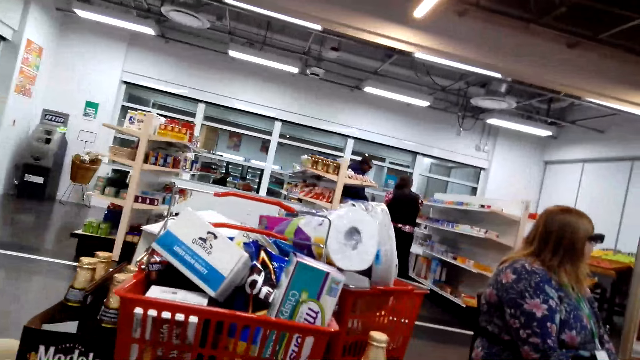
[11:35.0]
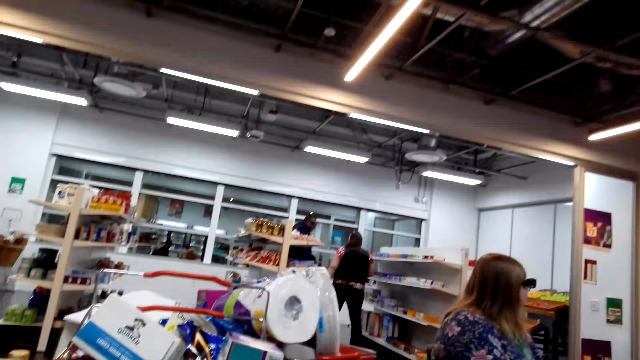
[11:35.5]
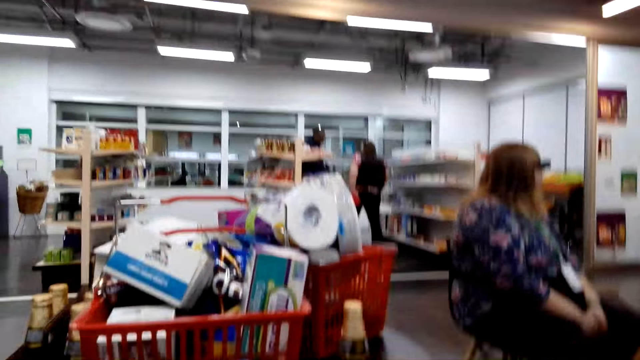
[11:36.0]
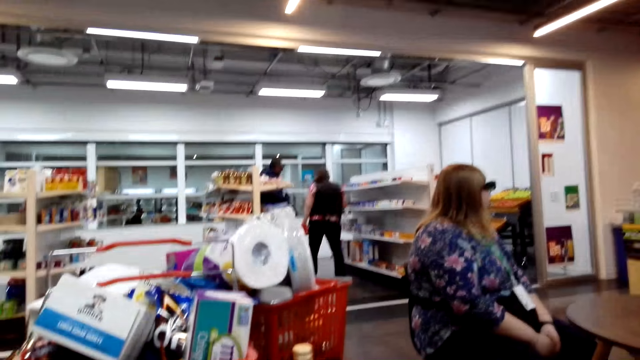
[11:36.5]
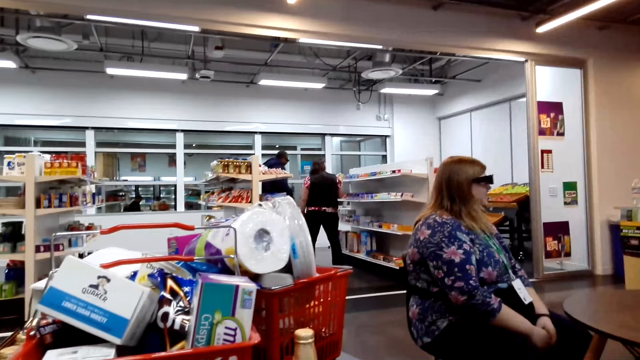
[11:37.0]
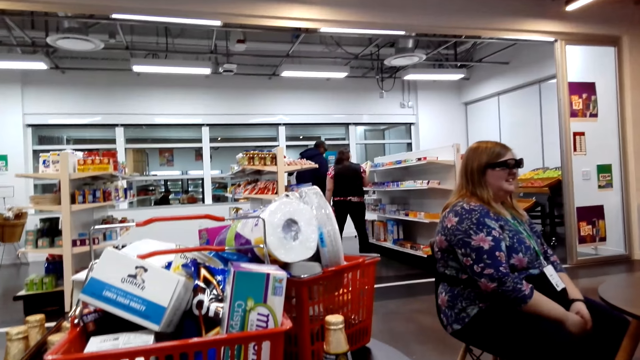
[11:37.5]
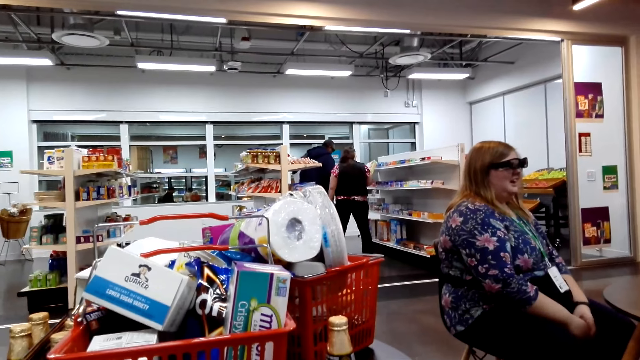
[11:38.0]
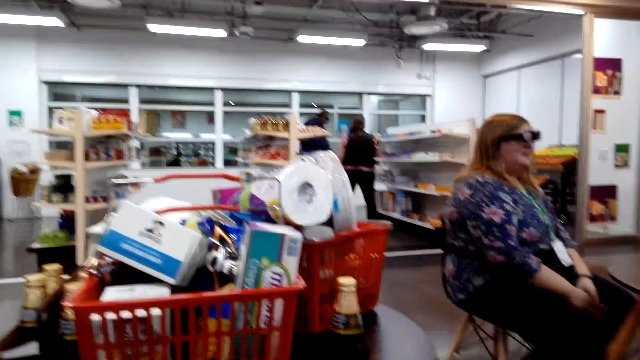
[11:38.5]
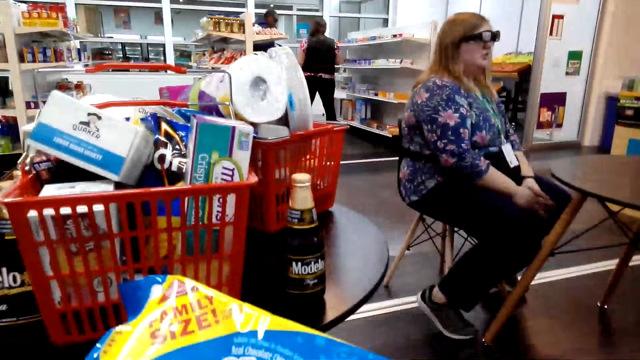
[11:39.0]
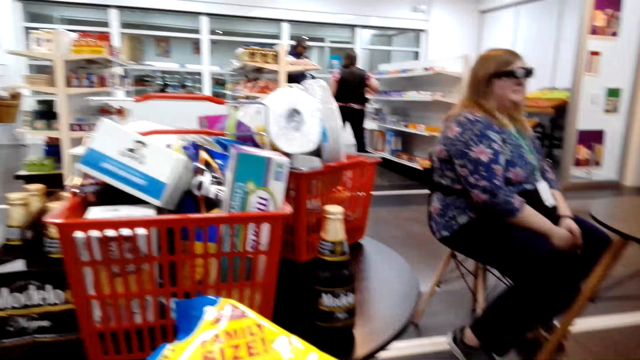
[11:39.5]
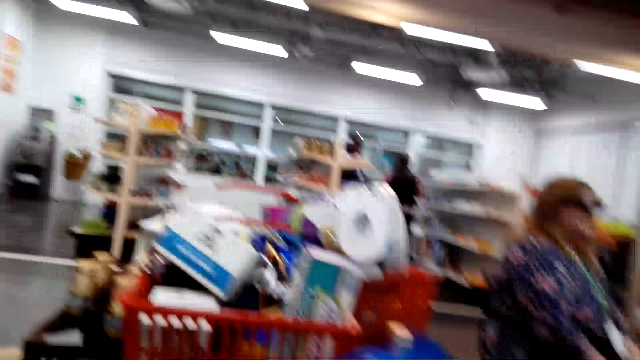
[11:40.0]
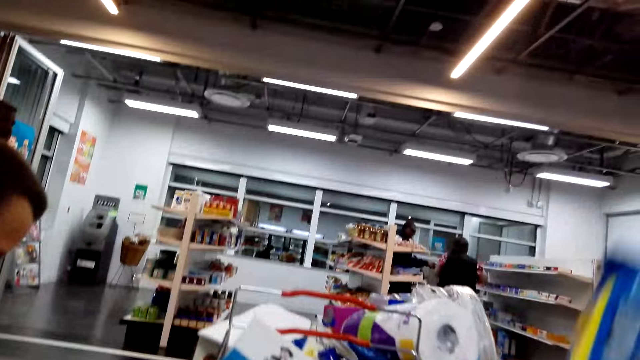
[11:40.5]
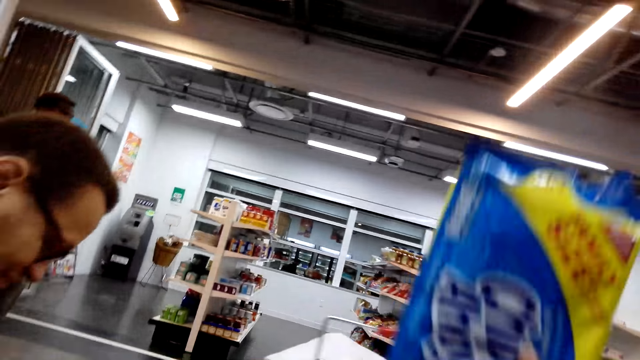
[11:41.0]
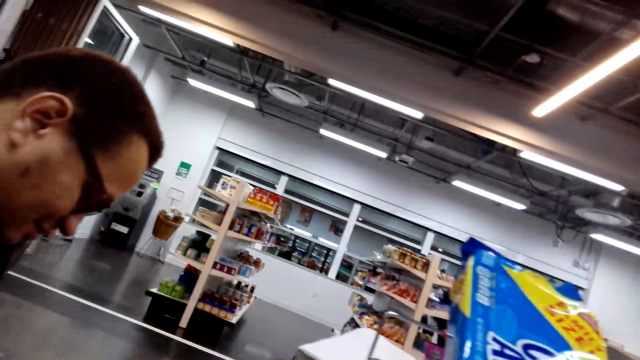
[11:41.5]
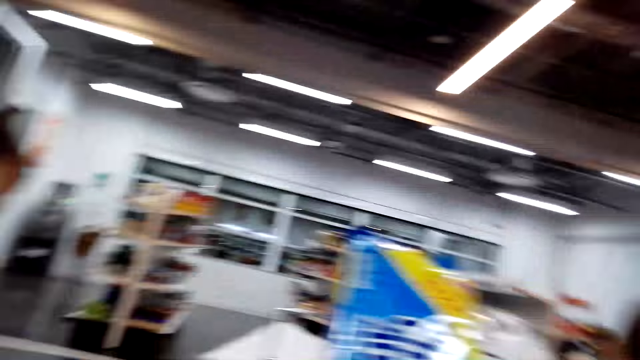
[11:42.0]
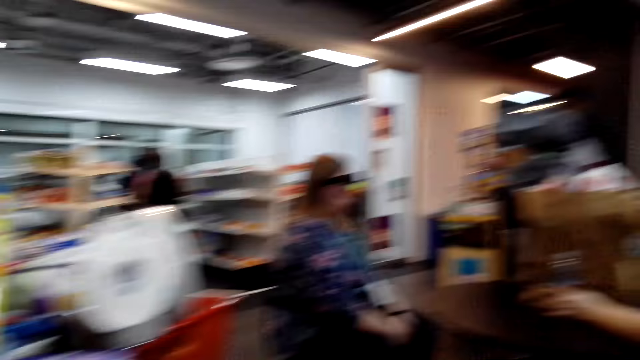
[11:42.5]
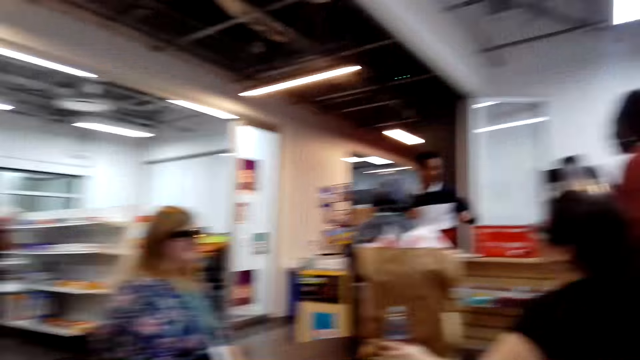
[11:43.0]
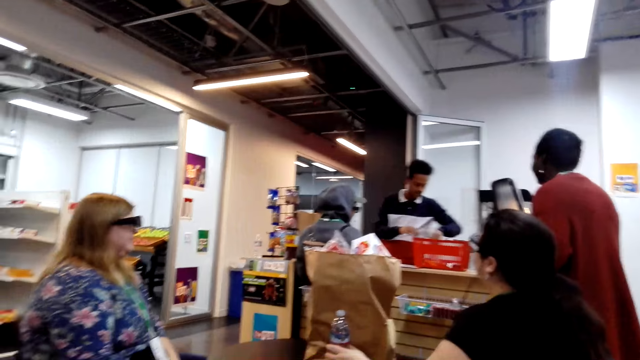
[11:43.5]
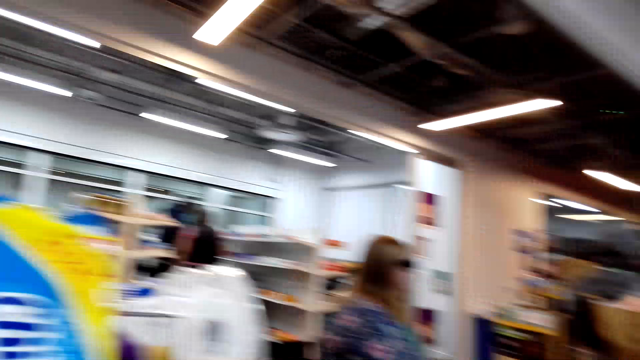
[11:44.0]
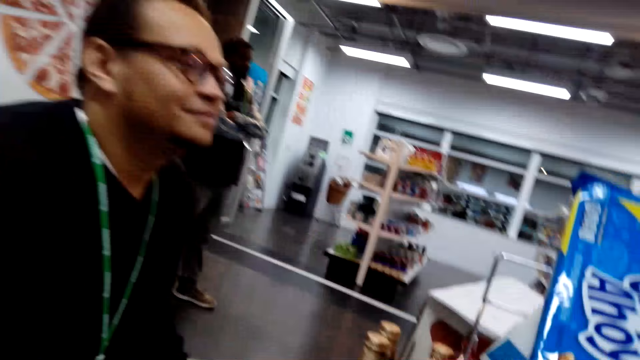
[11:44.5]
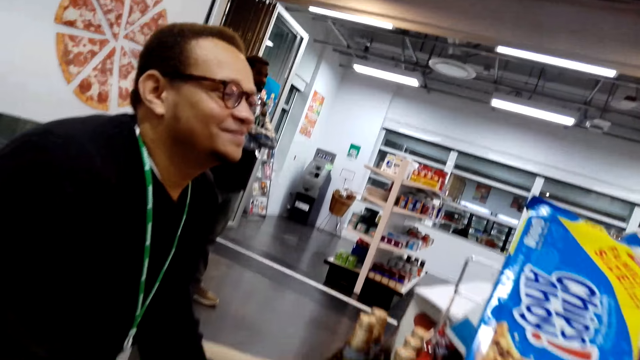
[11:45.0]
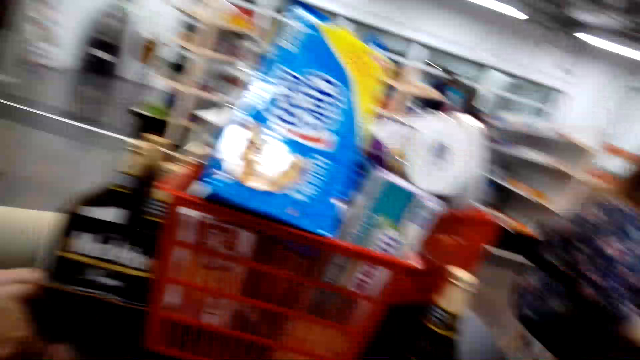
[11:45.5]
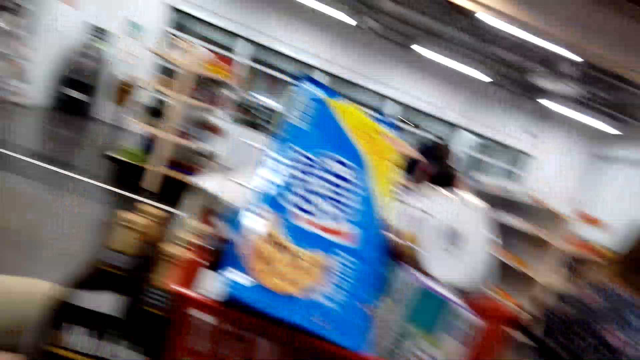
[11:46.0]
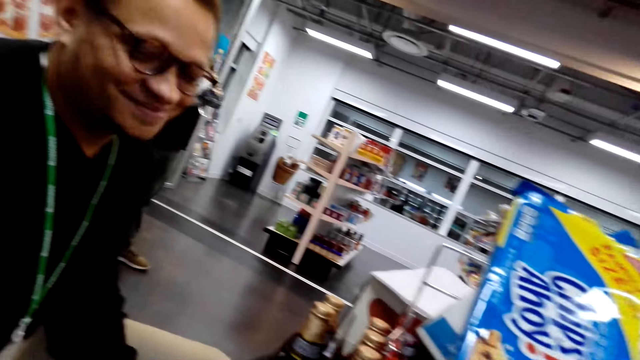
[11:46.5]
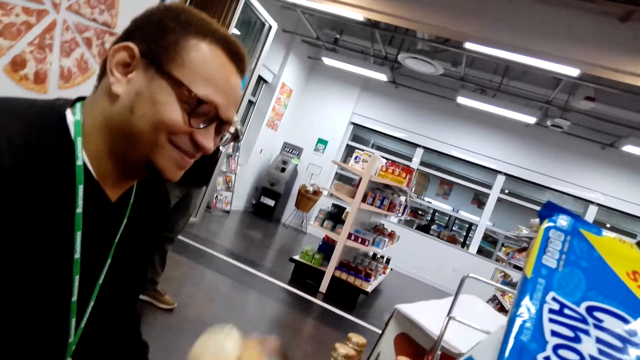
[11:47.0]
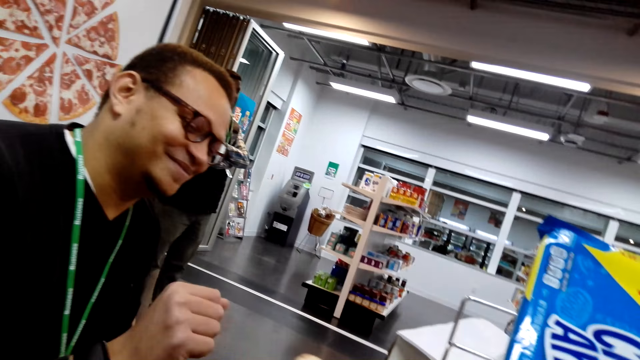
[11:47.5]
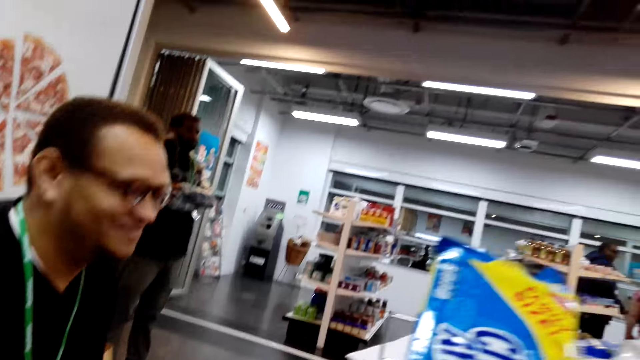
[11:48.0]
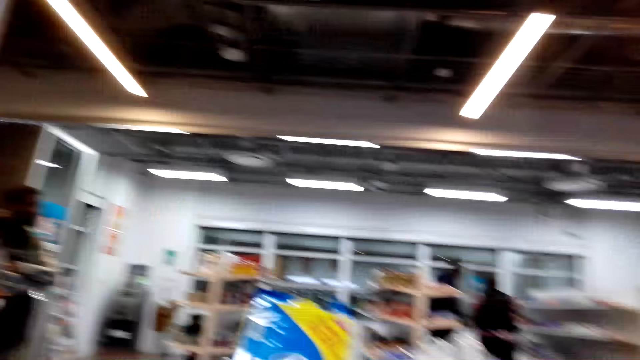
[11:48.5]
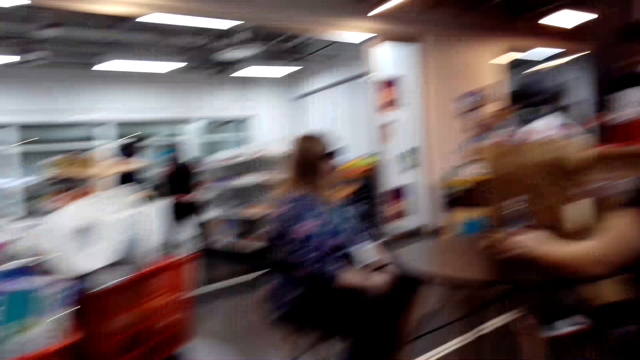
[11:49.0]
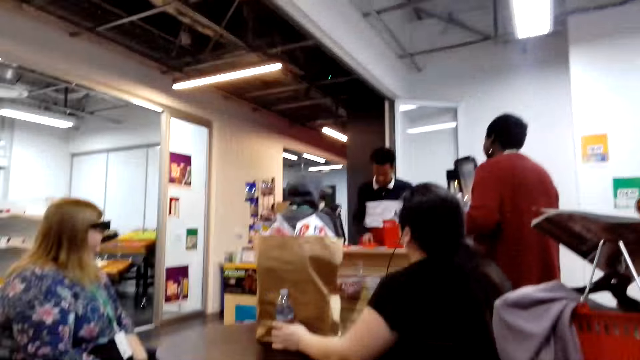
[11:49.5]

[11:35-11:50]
The camera wearer places something in the carrier. A man checks something. The camera wearer looks around the shop. The man speaks. The man looks around the shop. The camera wearer converses with the man. The man lifts his hand. The camera wearer giggles. They look around the shop.

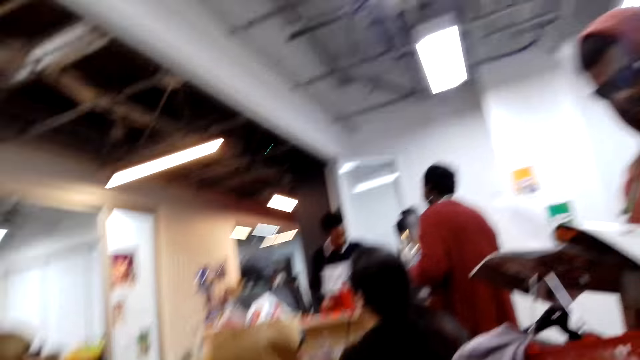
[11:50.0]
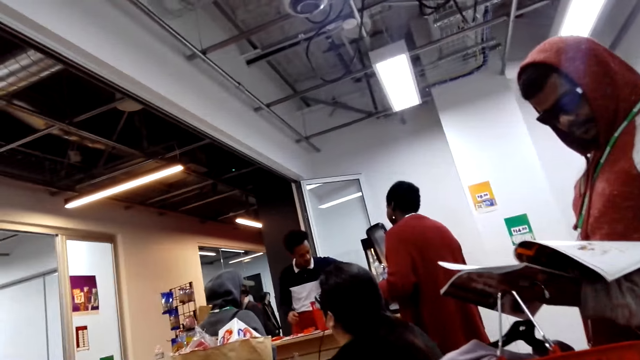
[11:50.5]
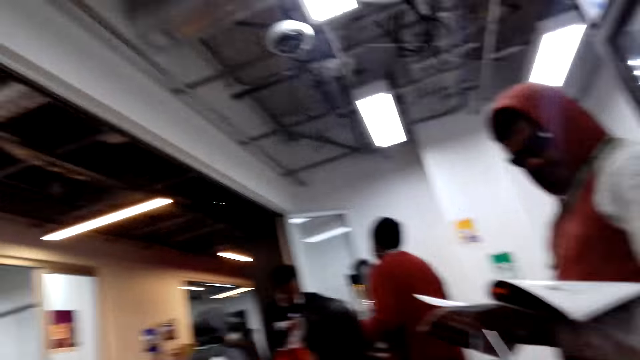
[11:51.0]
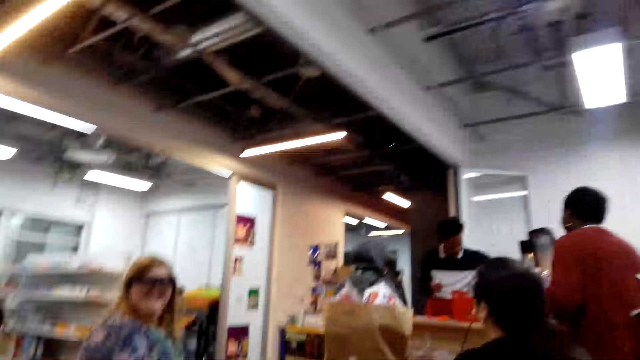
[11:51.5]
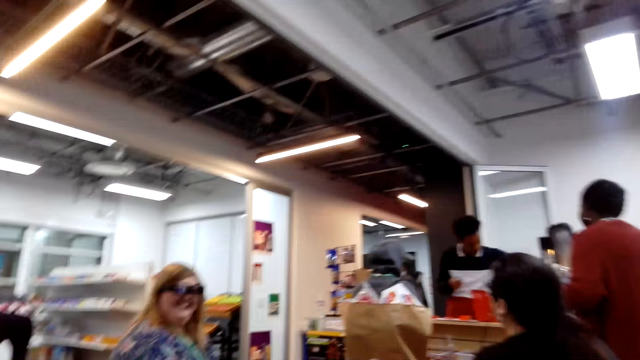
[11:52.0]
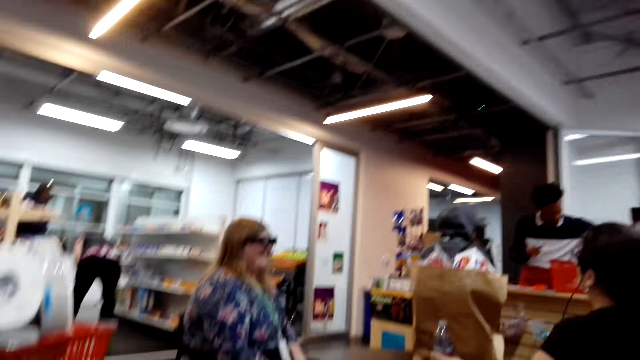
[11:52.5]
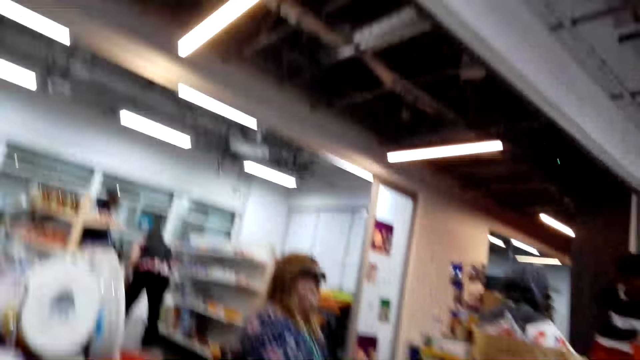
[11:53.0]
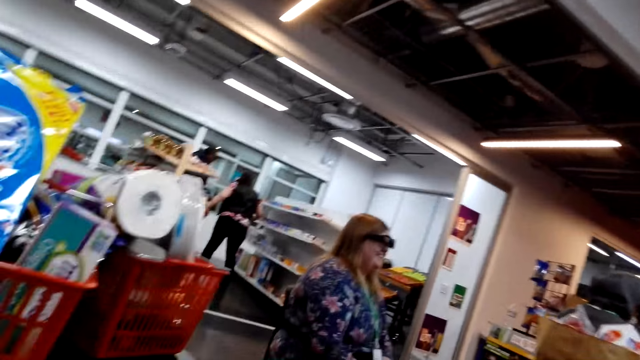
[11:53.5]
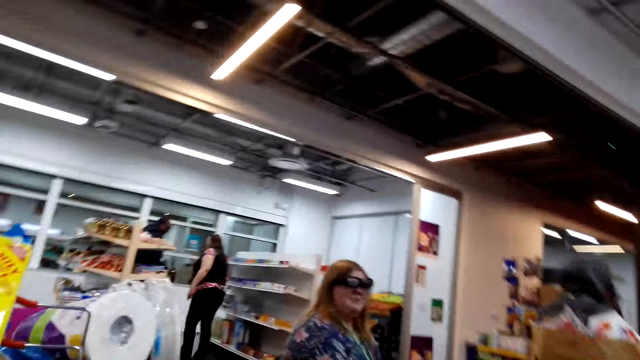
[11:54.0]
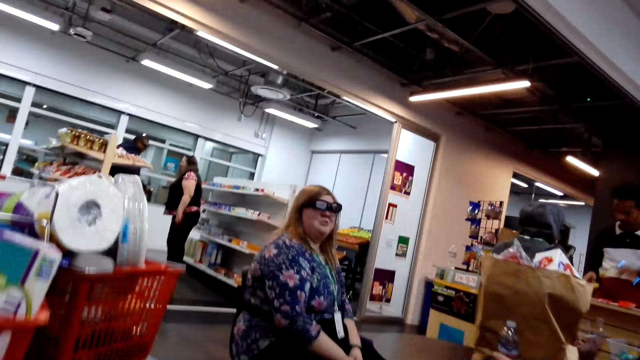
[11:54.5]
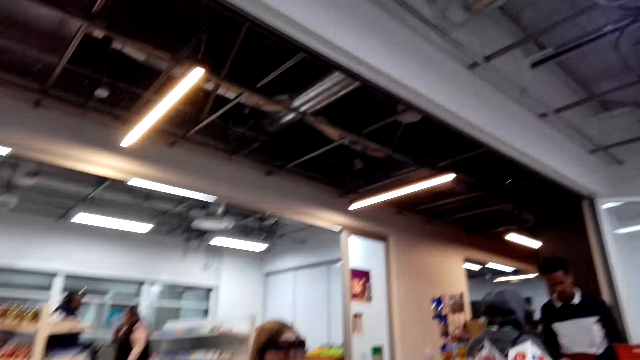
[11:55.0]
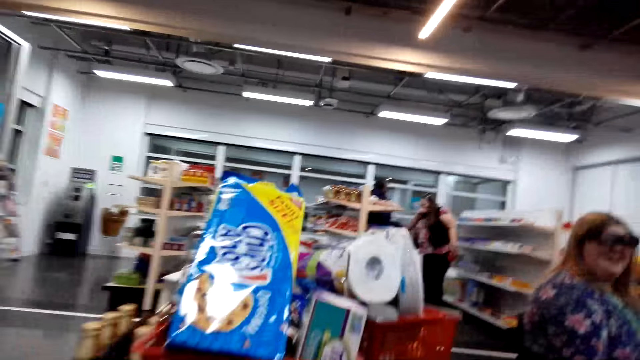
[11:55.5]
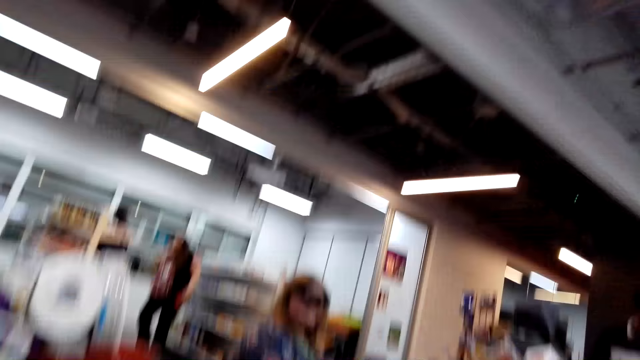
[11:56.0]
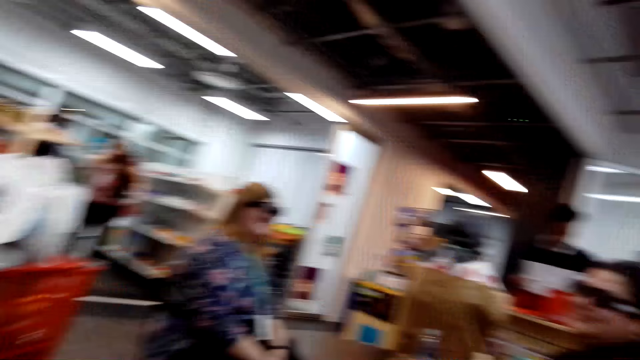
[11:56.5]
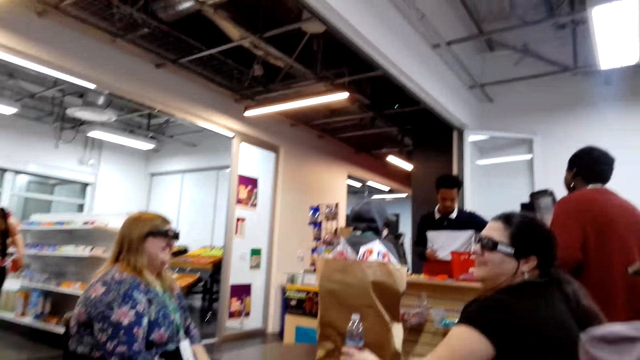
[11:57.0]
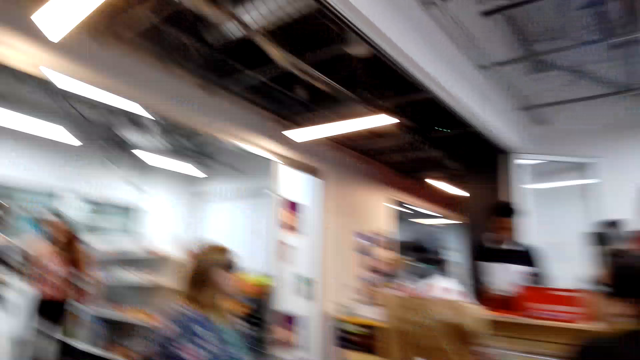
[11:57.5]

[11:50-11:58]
The camera wearer converses with a woman.
